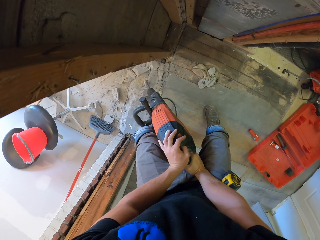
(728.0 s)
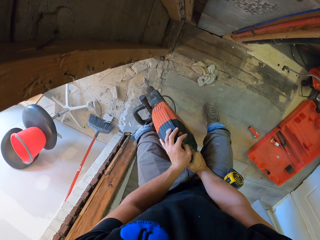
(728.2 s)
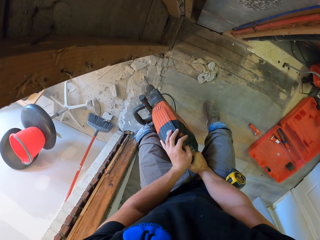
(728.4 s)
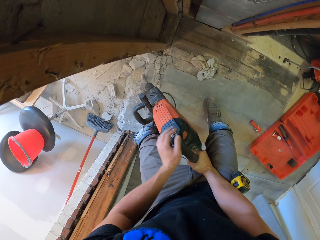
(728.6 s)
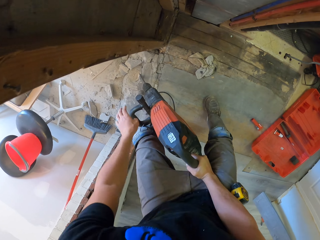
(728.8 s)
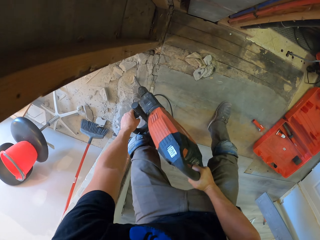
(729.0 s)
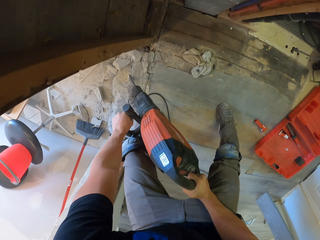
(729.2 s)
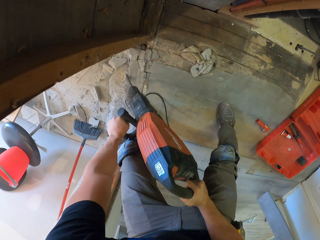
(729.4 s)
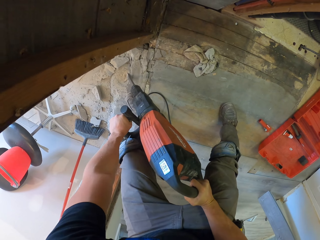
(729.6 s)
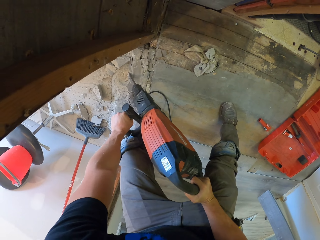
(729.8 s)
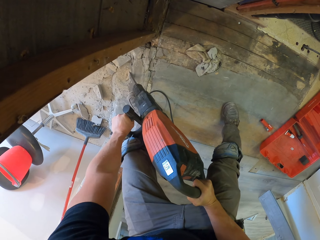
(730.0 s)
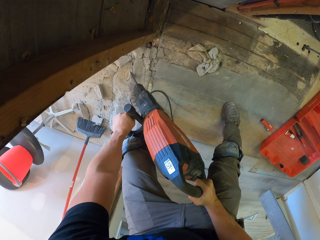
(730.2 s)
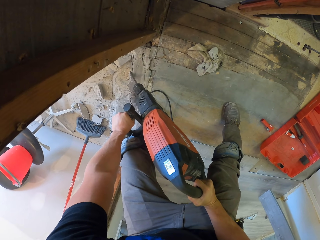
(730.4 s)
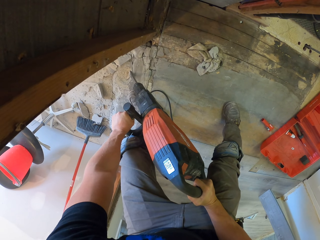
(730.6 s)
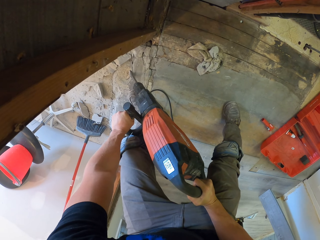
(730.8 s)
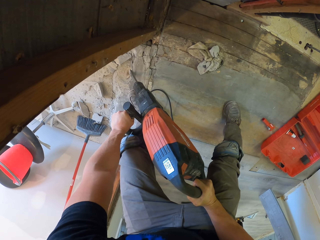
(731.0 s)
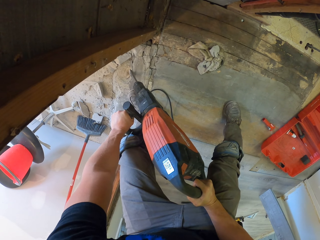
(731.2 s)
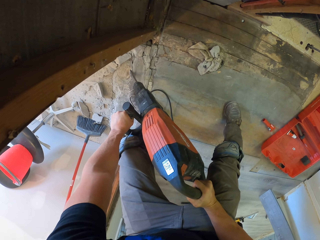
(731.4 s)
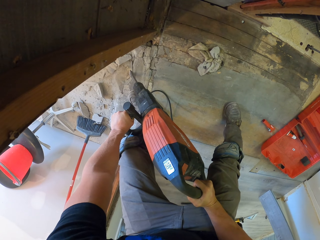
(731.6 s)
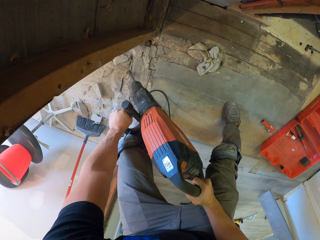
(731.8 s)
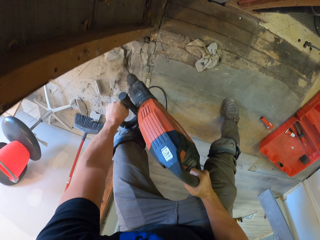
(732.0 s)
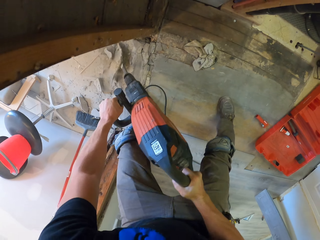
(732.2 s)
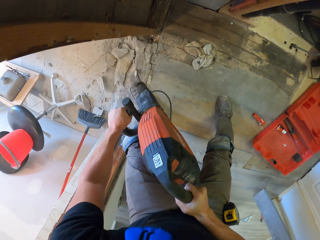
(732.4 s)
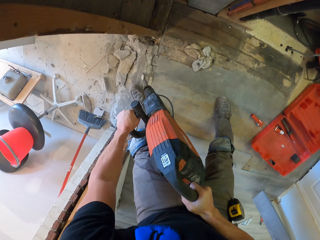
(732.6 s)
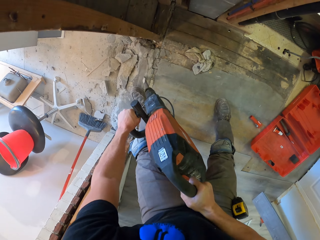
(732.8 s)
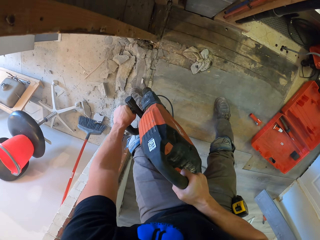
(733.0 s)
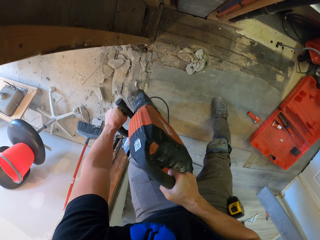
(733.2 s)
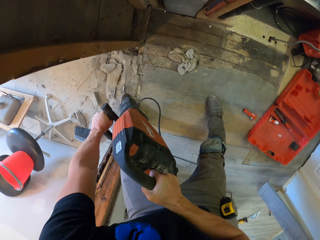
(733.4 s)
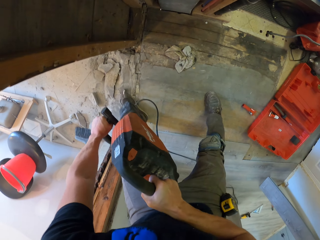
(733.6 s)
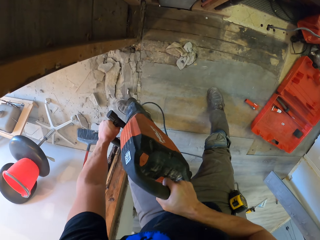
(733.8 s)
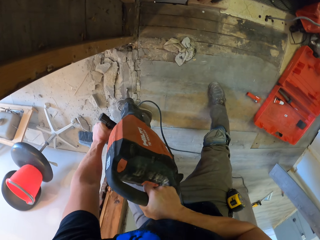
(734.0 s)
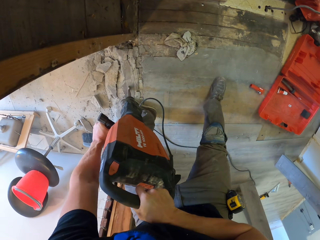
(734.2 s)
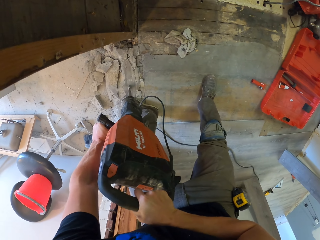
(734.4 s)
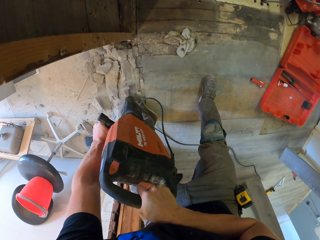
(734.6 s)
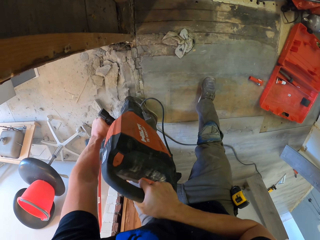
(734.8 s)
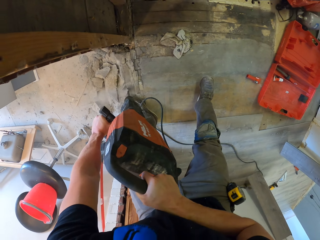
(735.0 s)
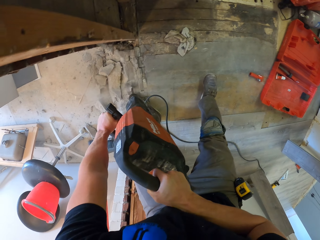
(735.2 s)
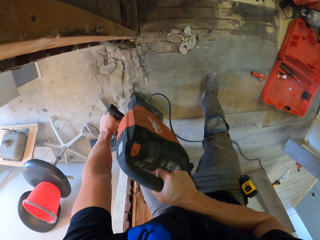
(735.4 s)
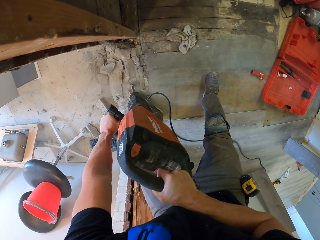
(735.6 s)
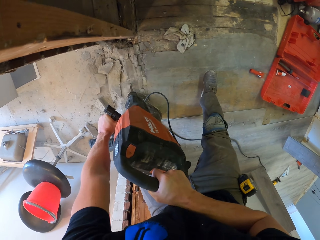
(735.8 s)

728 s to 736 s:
The camera wearer holds the demolition jackhammer and breaks the concrete.

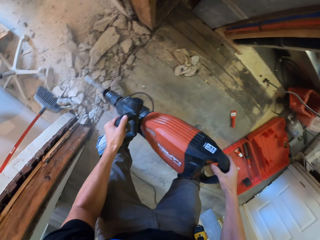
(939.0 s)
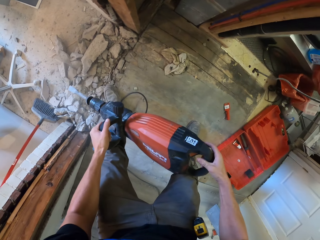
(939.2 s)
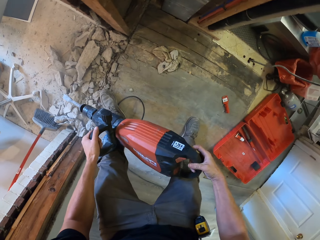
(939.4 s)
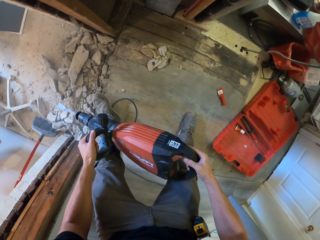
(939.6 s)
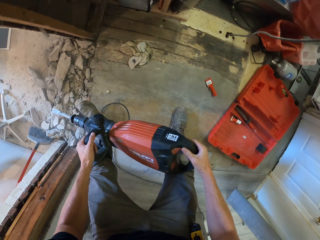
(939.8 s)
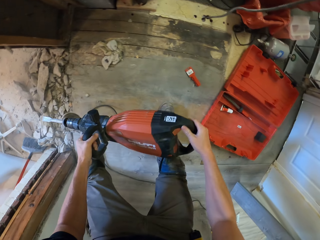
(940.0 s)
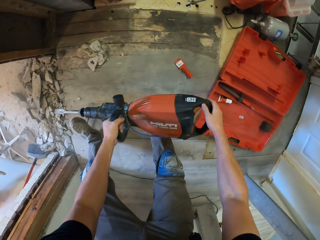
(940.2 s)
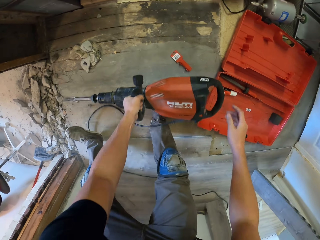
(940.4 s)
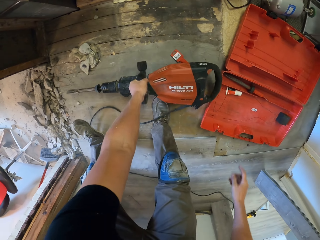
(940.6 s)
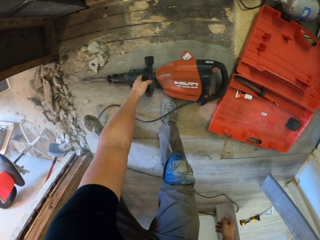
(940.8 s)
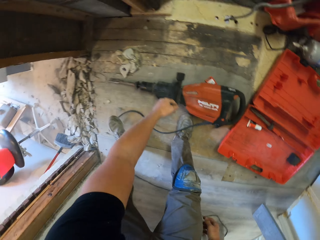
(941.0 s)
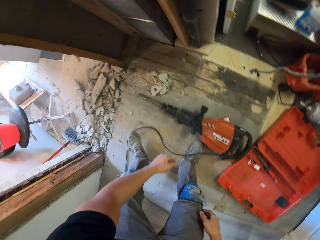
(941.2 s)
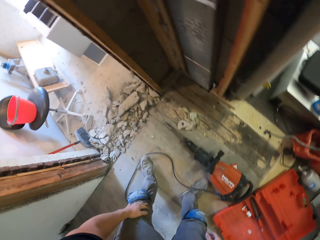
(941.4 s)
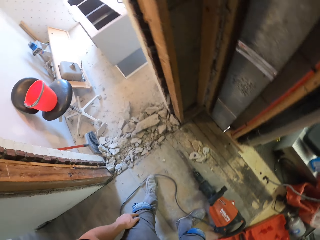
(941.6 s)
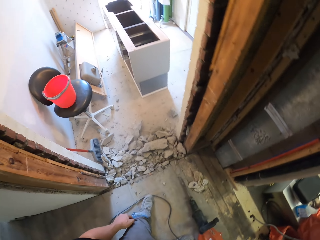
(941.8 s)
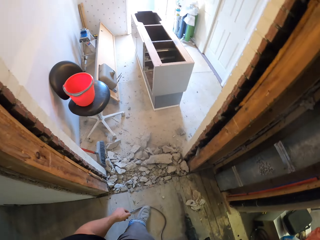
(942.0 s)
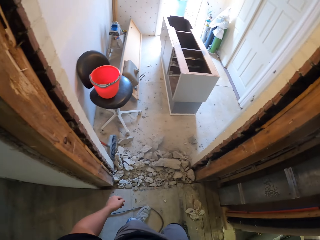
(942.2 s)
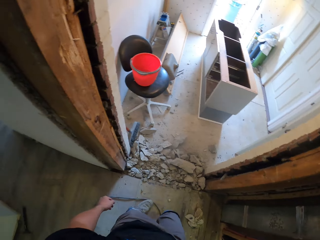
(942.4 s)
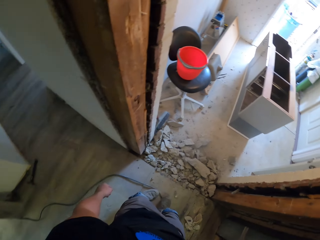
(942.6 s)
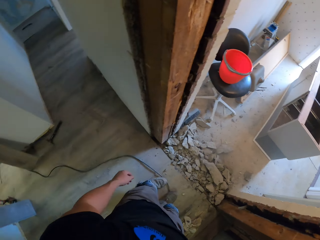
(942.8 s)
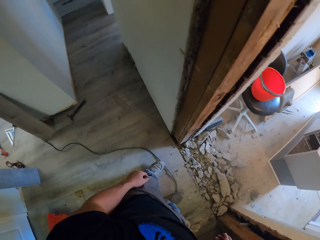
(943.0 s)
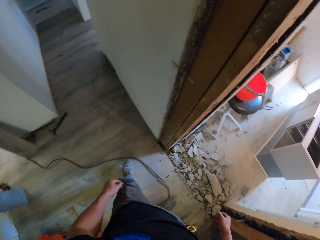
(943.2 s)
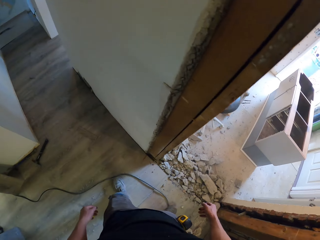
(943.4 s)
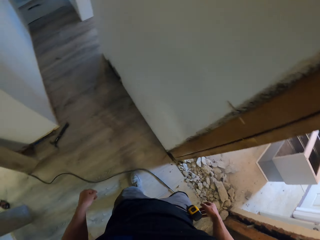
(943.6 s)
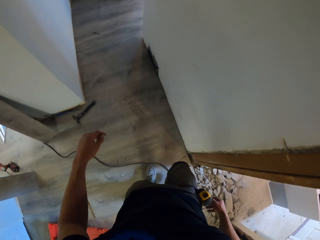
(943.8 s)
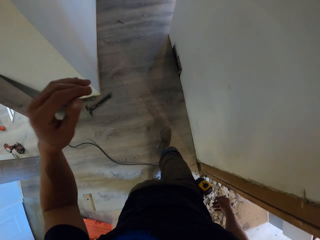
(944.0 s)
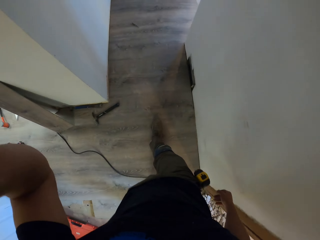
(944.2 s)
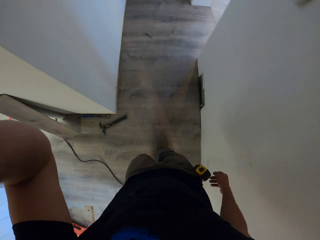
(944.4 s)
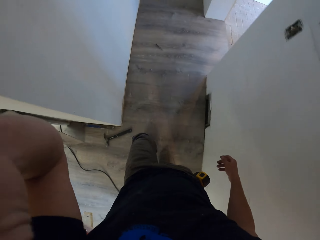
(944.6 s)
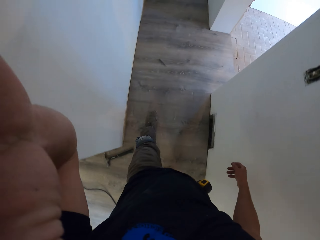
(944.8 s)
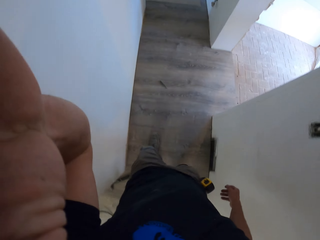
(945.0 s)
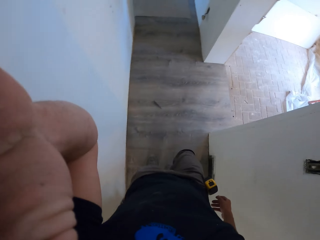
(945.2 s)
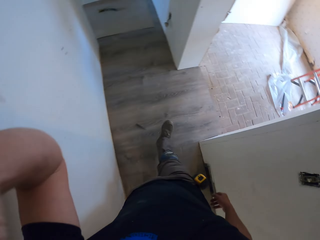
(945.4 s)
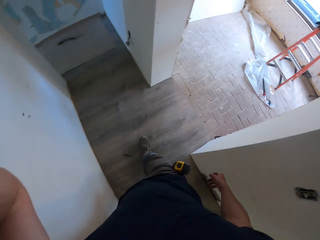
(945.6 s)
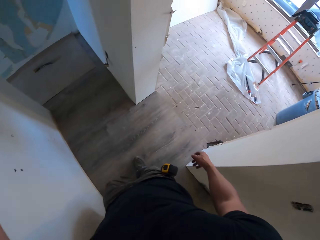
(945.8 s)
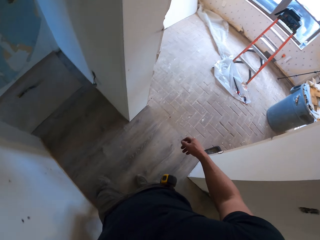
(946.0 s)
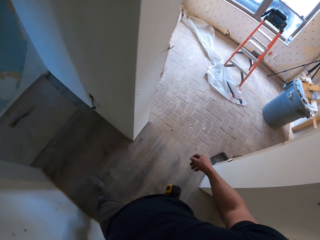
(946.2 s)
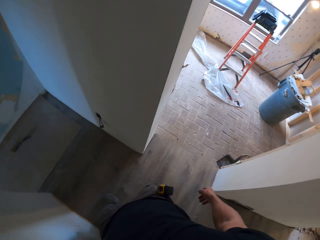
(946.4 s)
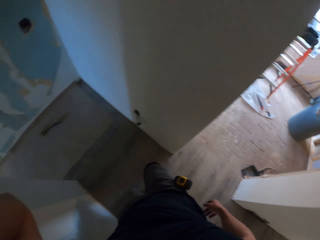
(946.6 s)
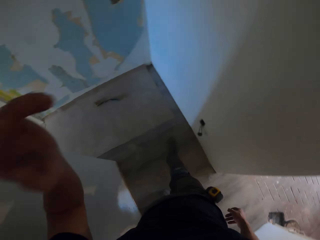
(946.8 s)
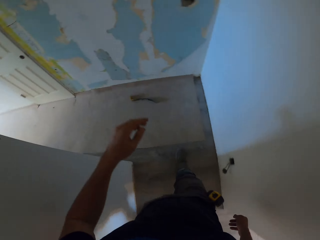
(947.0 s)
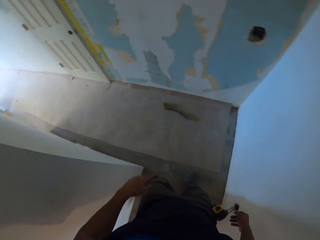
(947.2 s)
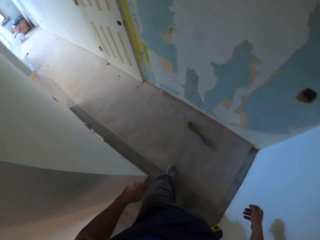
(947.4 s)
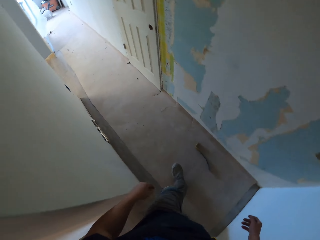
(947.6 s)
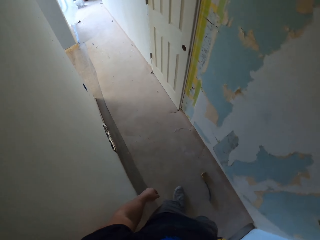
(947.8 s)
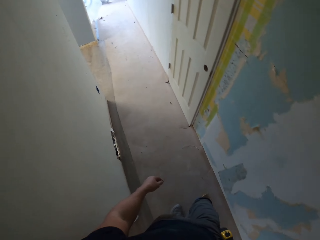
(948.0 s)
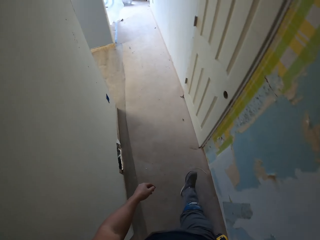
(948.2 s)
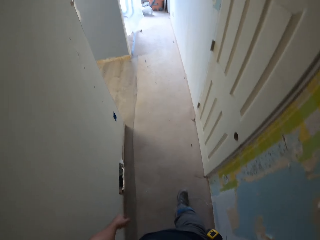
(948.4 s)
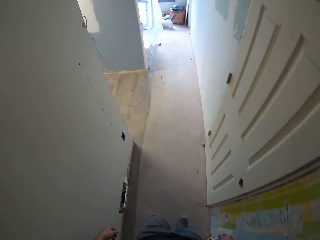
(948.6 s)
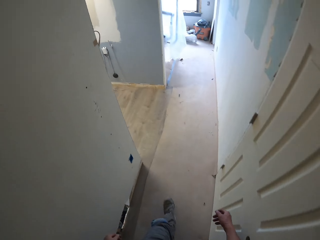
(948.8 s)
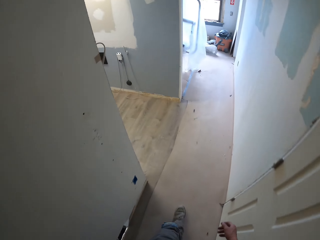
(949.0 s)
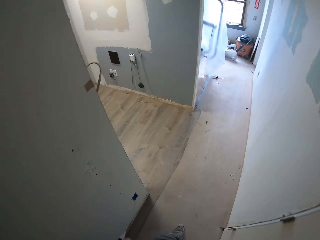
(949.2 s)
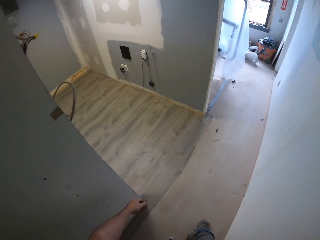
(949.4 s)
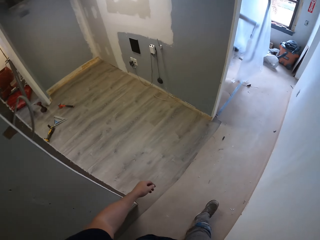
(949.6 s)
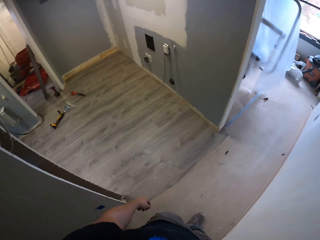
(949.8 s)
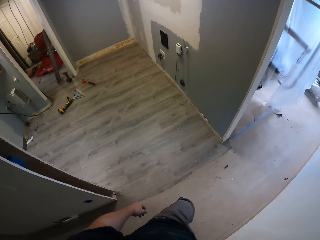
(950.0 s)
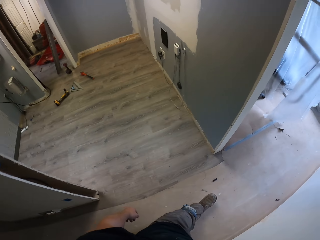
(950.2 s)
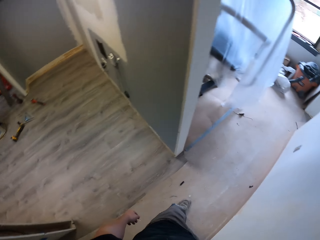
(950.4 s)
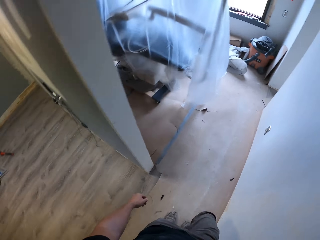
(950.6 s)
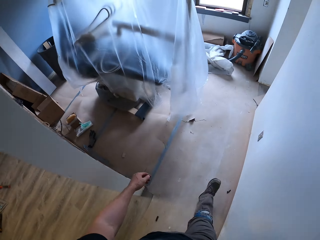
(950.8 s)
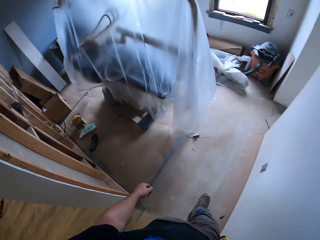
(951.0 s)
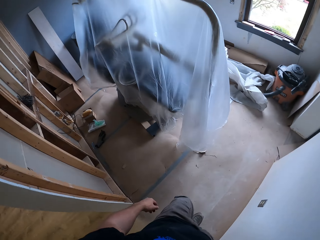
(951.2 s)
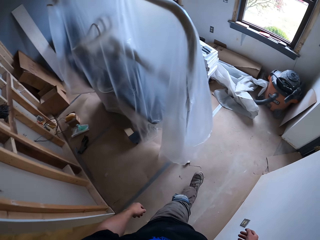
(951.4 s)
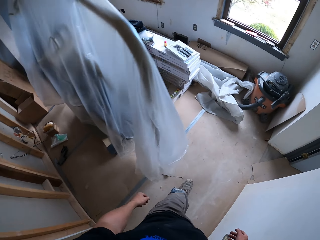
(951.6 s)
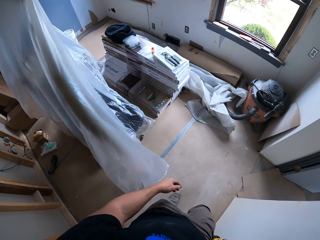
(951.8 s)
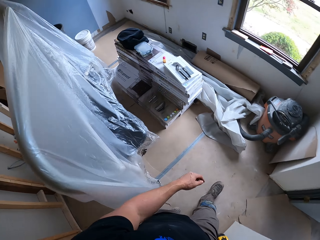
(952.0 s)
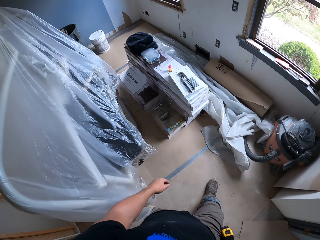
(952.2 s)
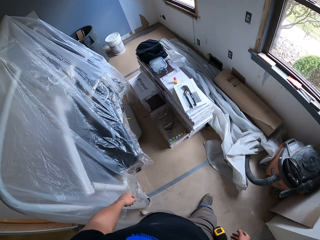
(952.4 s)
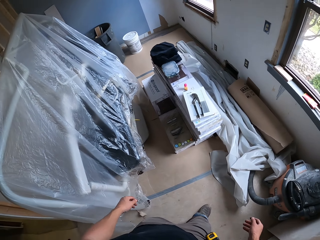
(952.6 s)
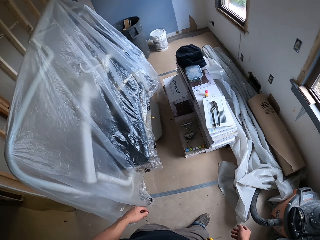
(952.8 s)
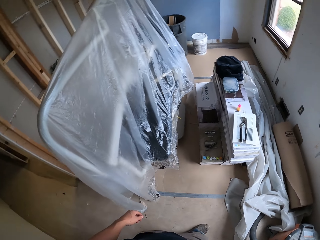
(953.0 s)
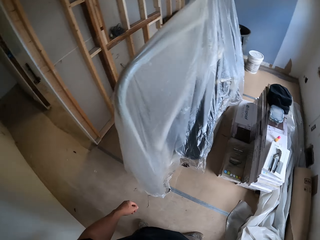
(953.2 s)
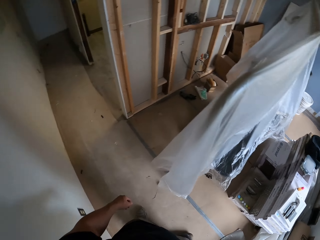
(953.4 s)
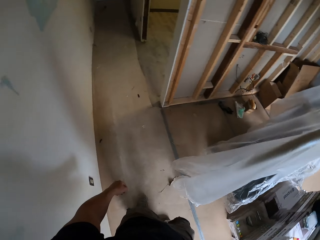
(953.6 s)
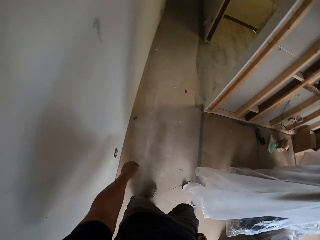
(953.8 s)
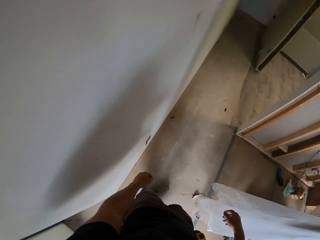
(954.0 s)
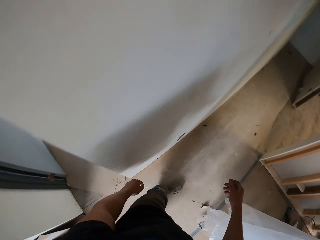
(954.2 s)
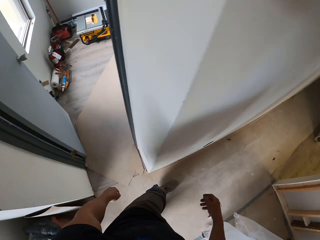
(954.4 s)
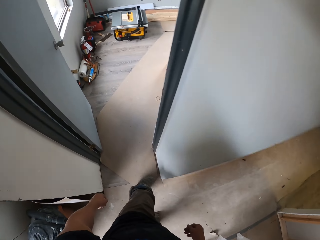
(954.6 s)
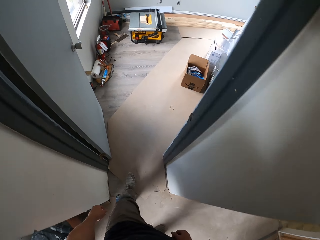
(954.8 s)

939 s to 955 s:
The camera wearer places the jackhammer machine on the floor. He touches his head and walks around the house.
